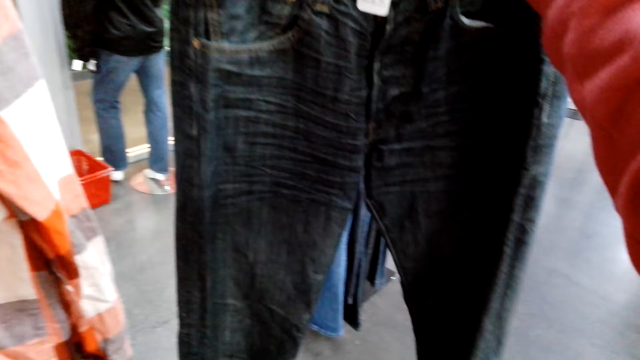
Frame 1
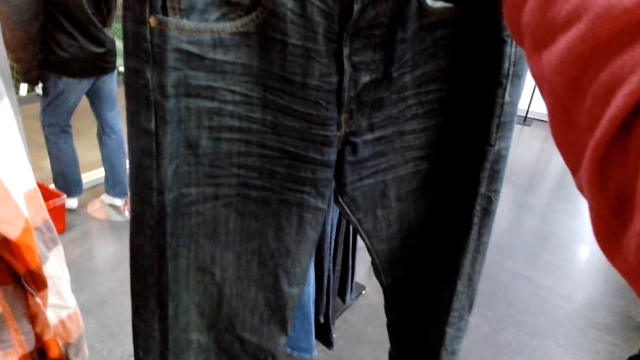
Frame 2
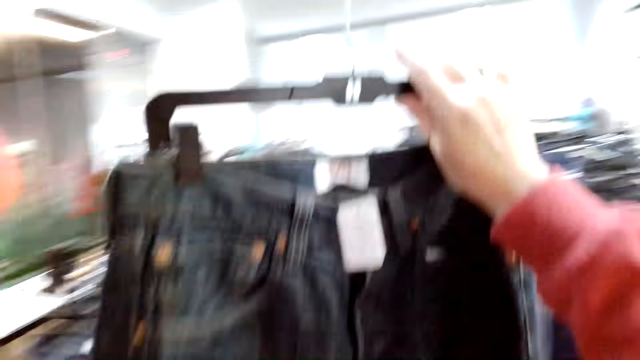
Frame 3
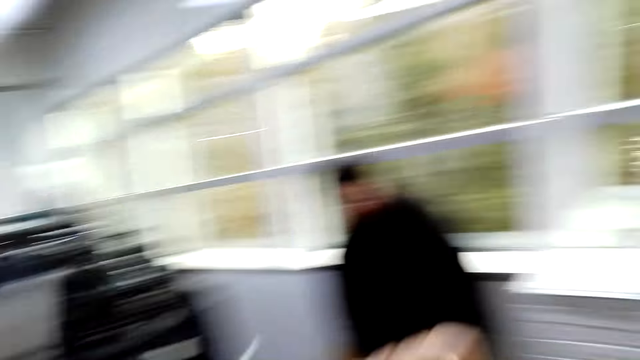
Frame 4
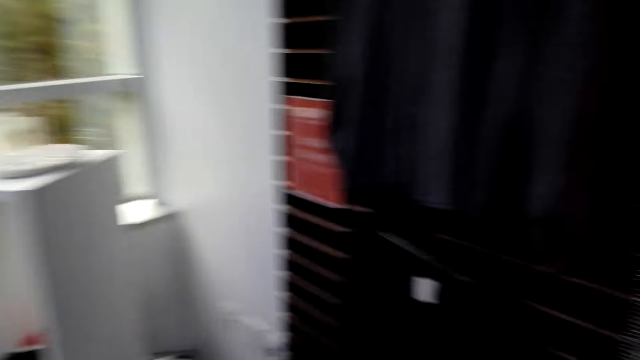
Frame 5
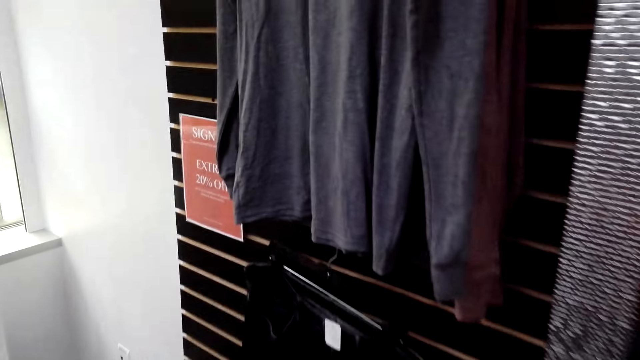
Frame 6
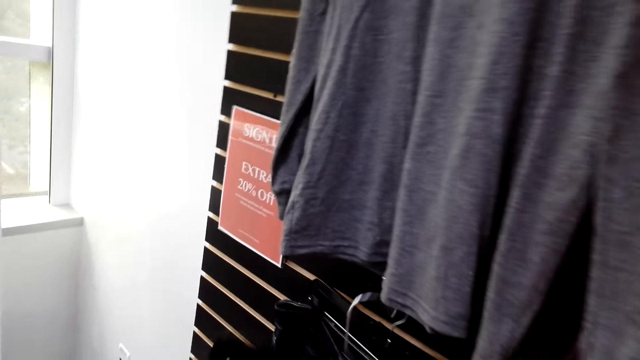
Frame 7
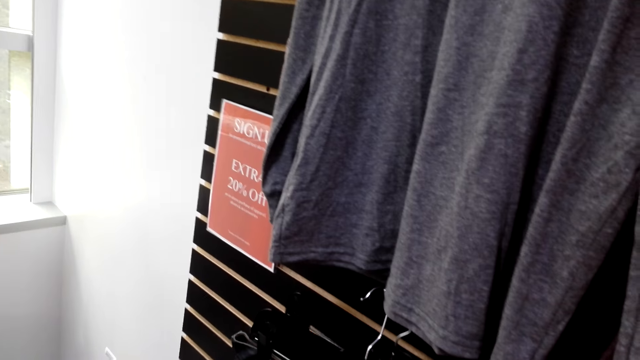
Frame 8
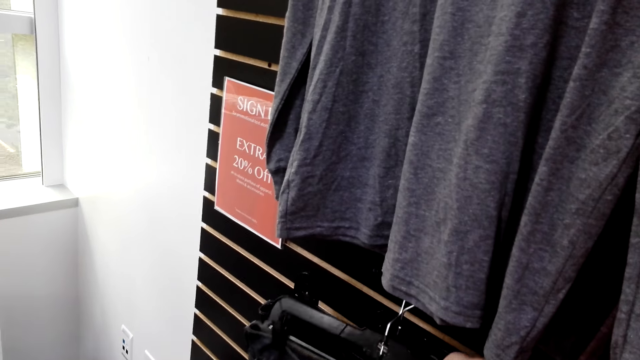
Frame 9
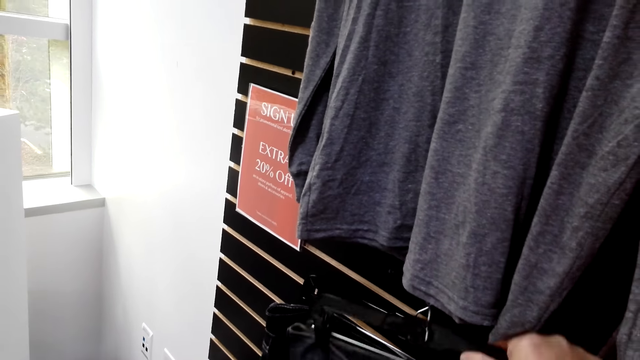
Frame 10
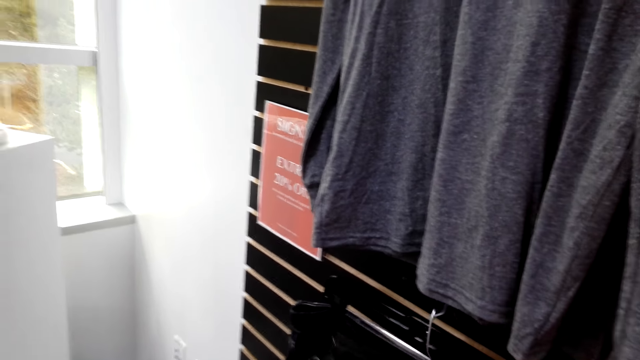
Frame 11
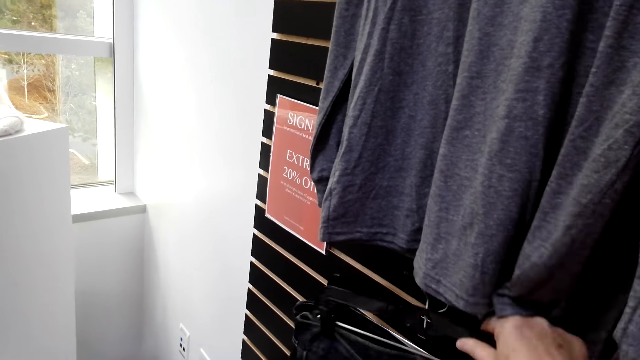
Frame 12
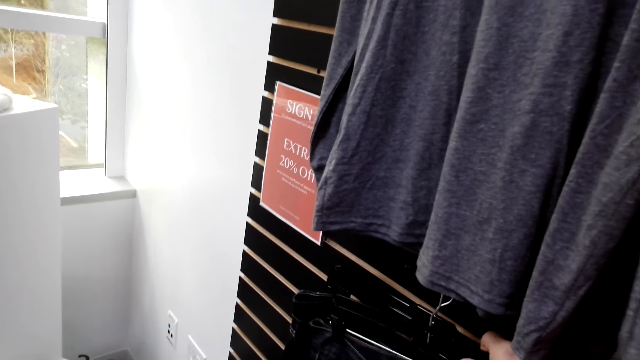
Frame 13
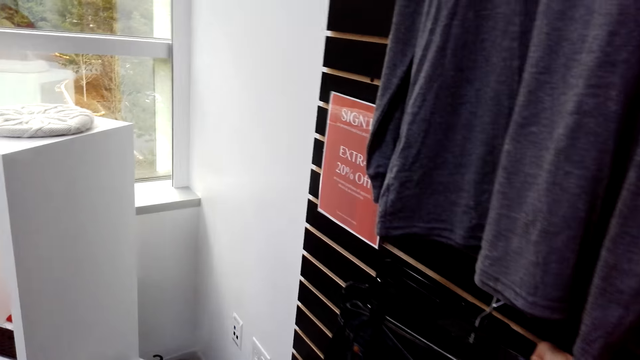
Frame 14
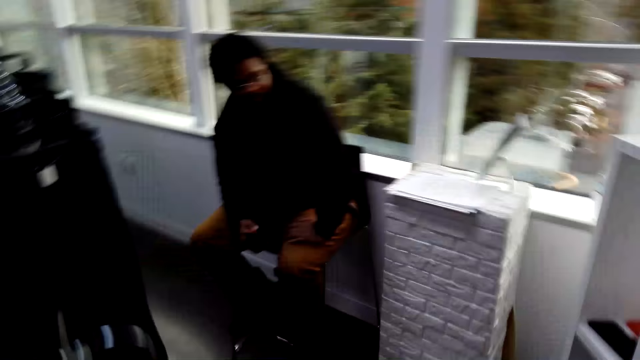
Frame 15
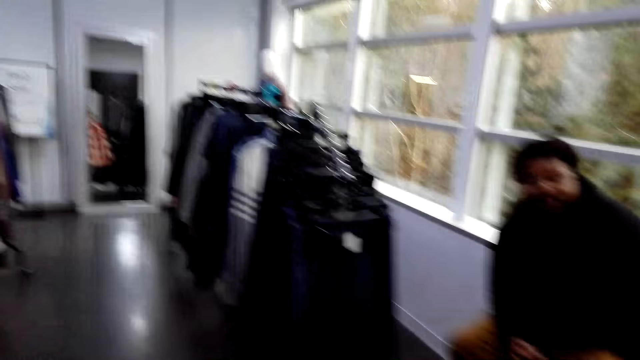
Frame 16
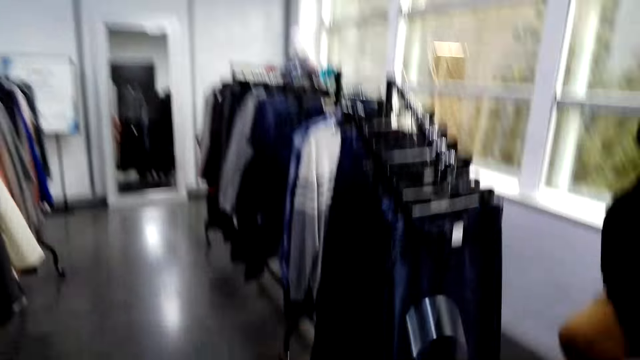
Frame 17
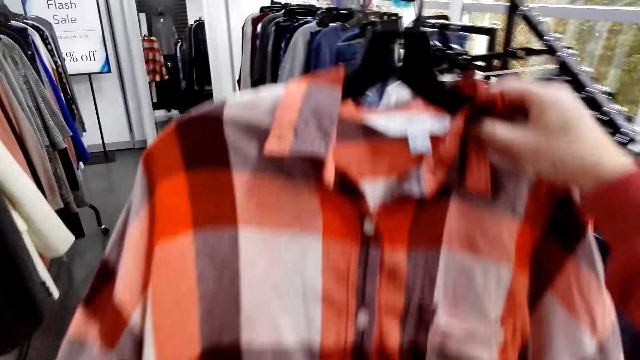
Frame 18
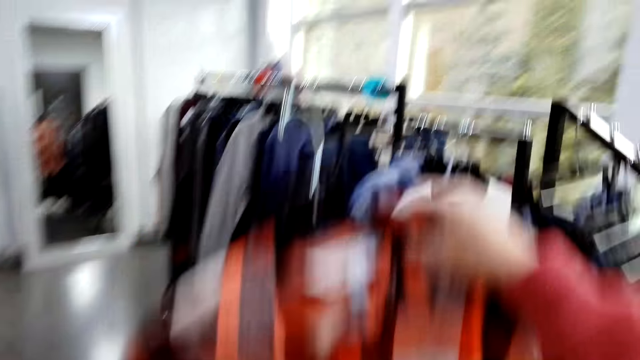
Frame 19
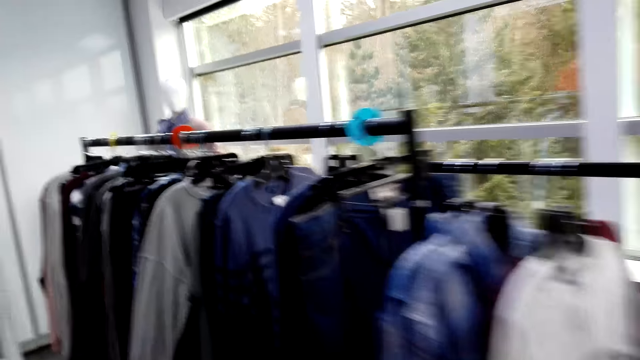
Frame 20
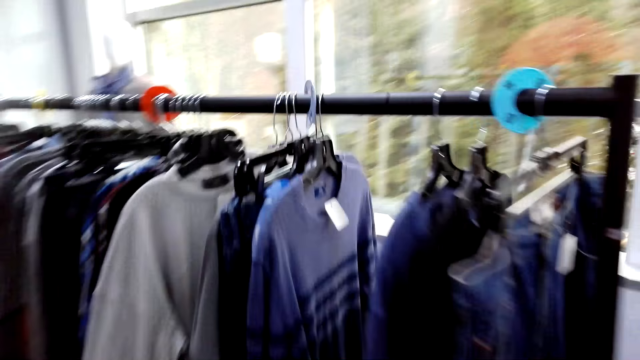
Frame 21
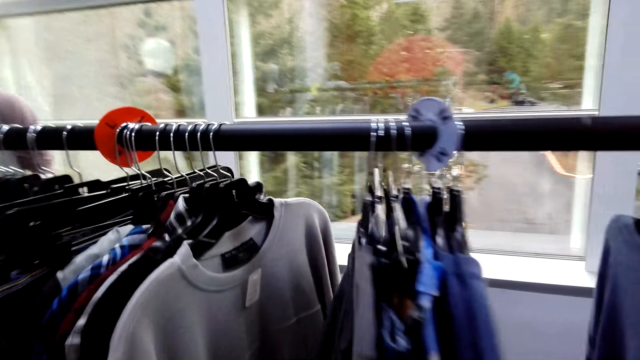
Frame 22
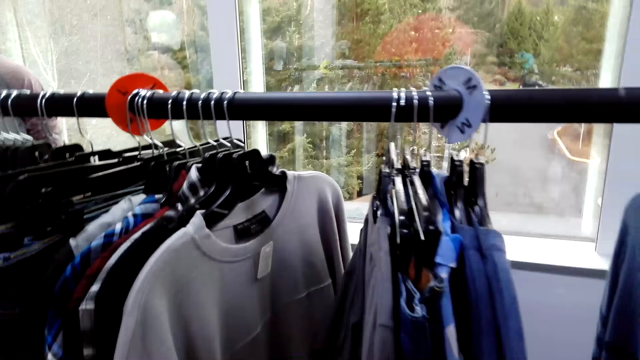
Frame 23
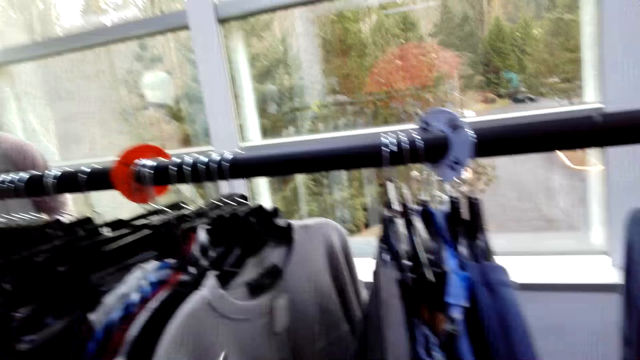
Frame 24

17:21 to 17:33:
The camera wearer hangs the trouser on the wall. They return the pant jeans. They walk around the shop.

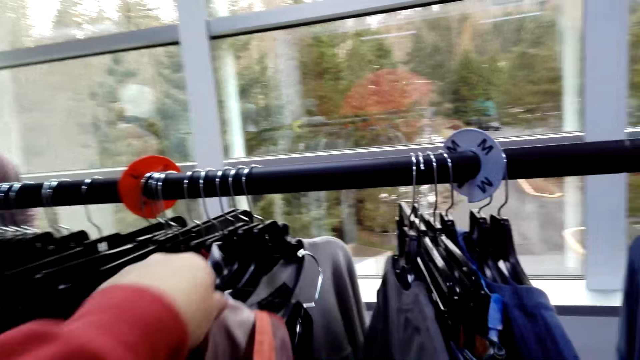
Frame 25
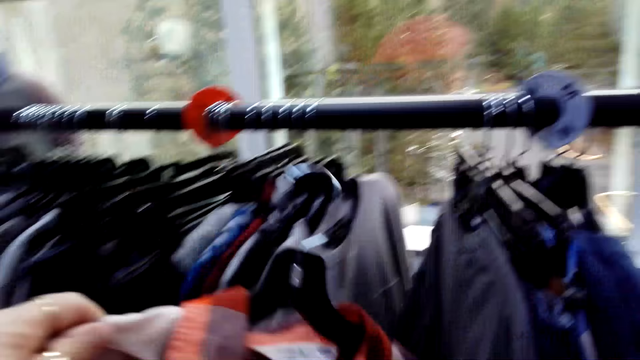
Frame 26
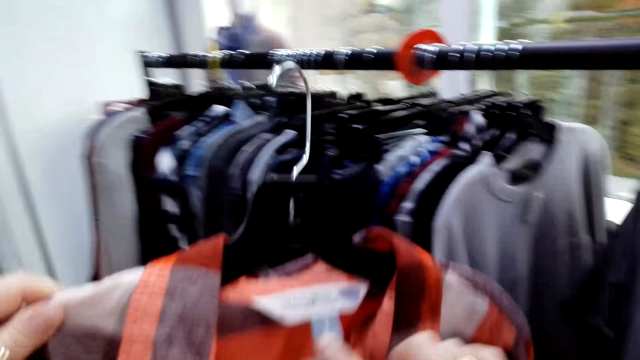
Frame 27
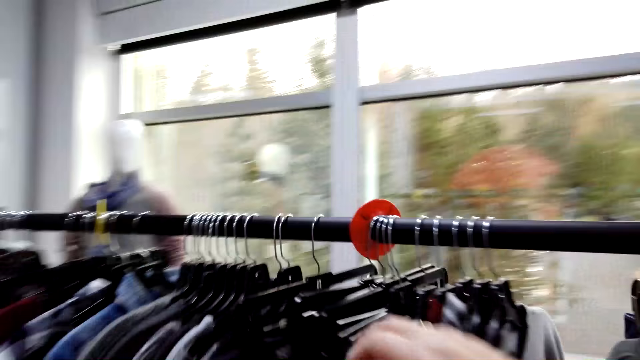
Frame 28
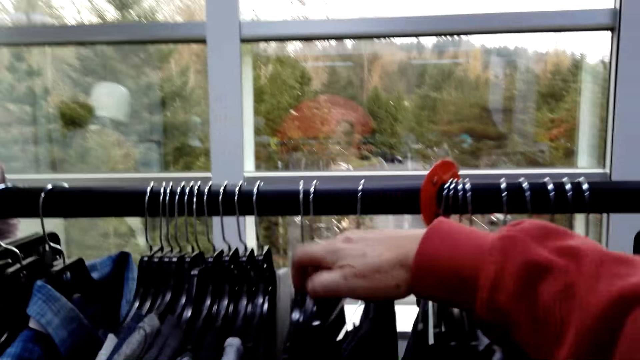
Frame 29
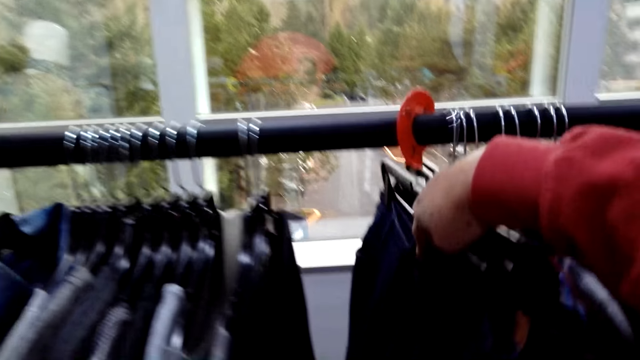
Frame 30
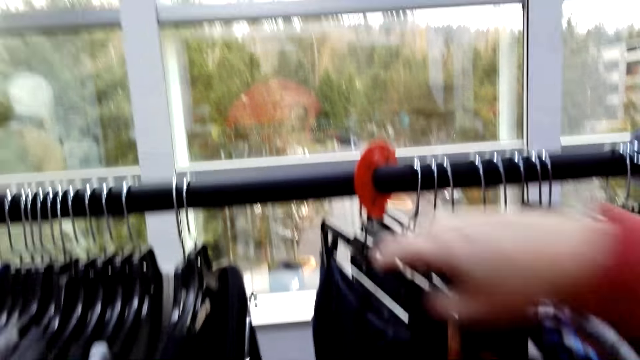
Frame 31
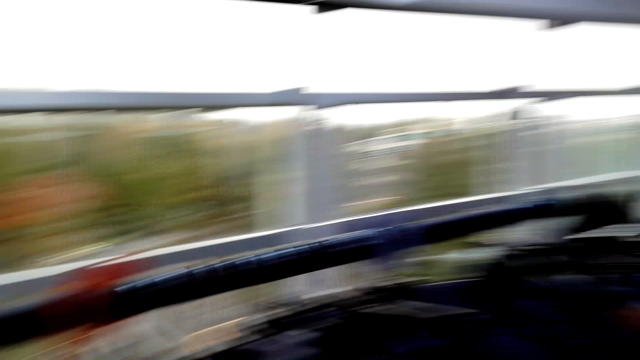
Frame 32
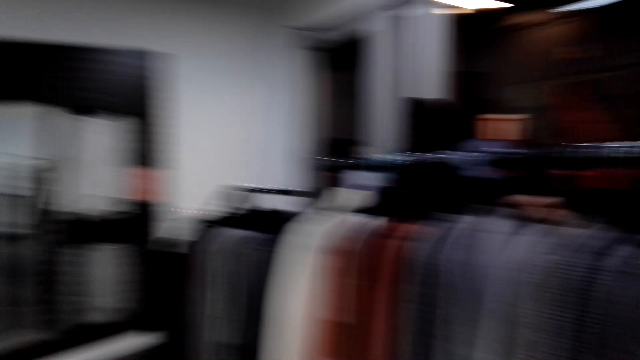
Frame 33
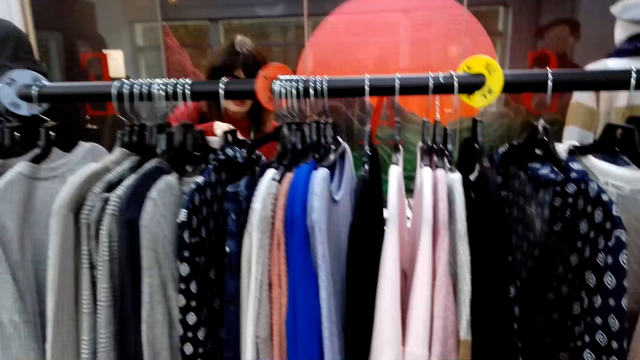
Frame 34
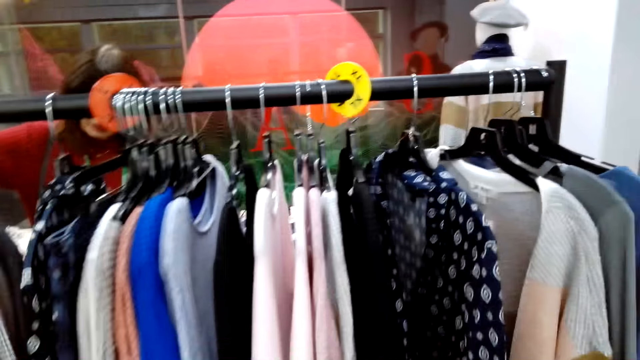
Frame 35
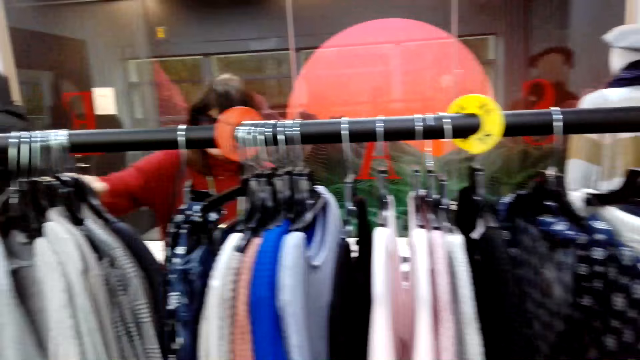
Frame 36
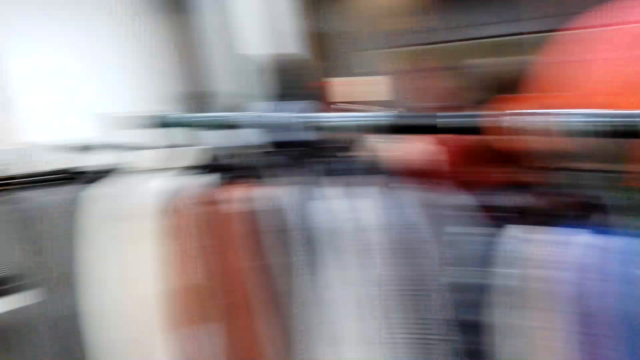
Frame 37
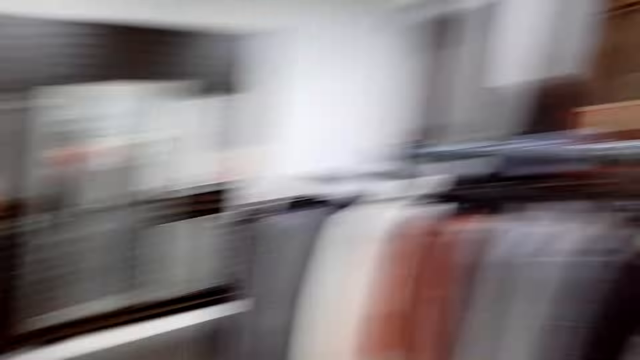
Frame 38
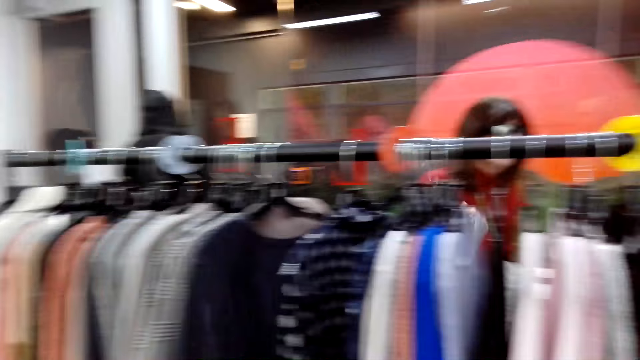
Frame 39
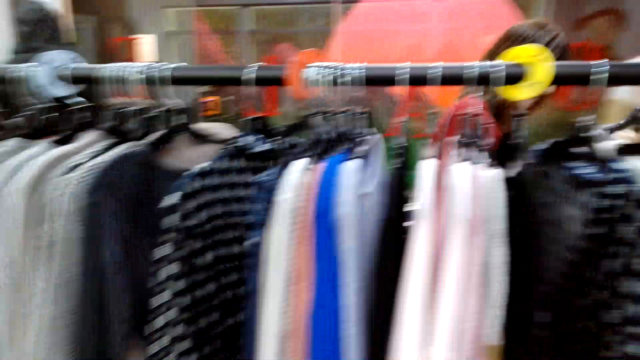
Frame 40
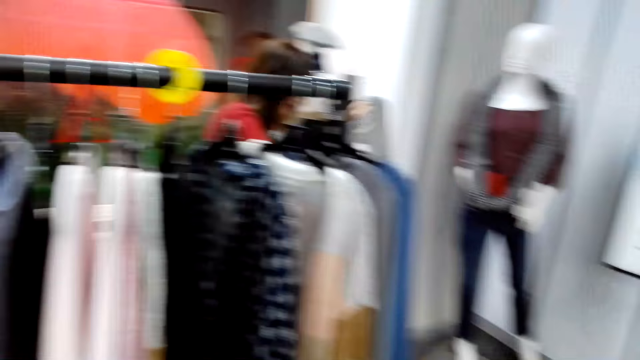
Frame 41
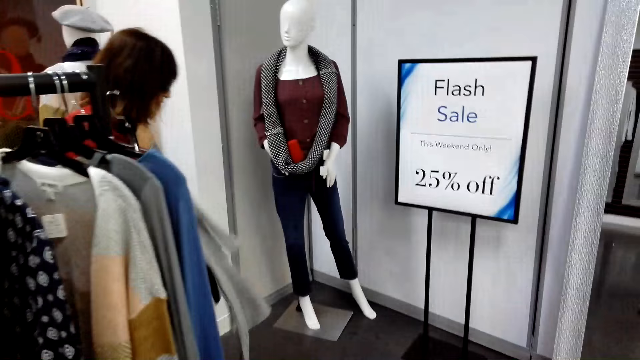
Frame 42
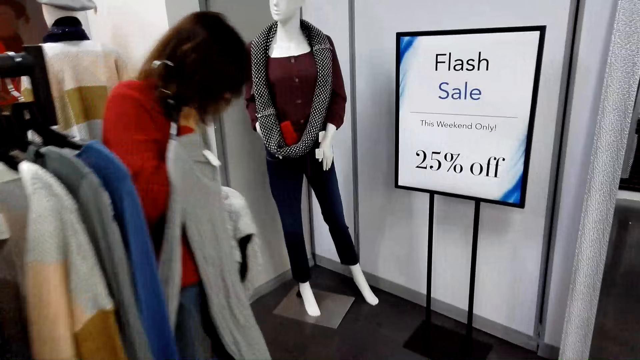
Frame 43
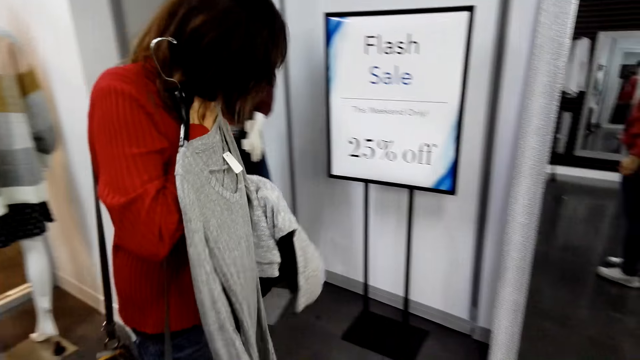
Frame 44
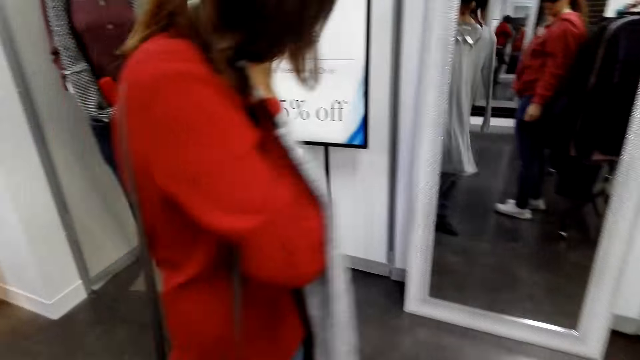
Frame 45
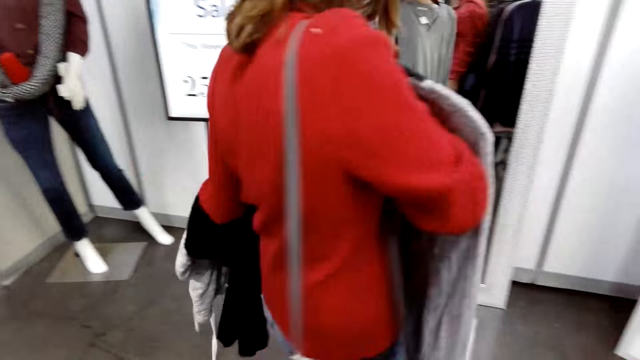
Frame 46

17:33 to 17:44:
The camera wearer moves clothes on the clothes stand. They stare around the shop. They return the shirt. They check around the clothes. A woman walks around the shop.
